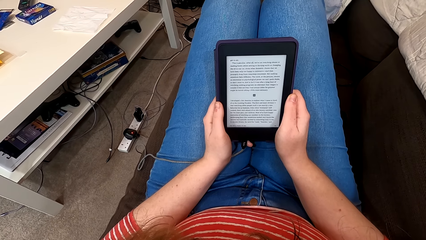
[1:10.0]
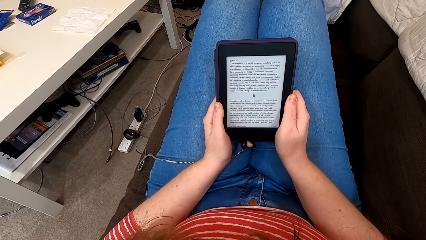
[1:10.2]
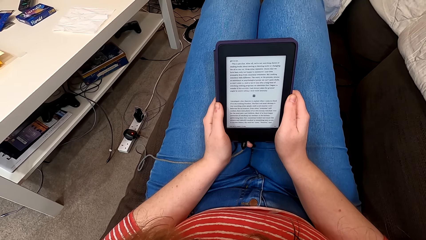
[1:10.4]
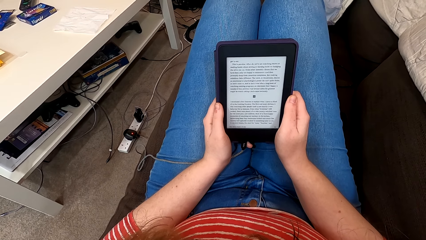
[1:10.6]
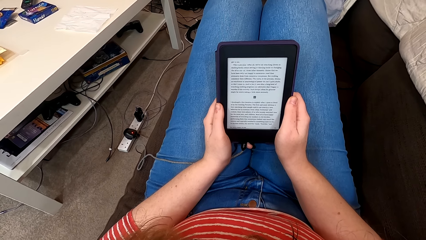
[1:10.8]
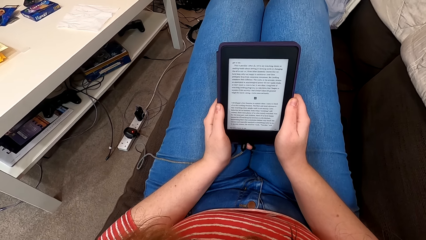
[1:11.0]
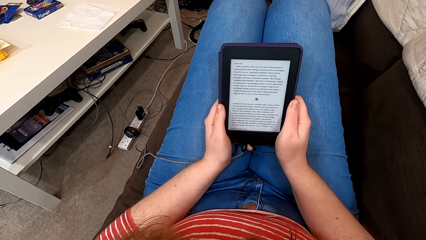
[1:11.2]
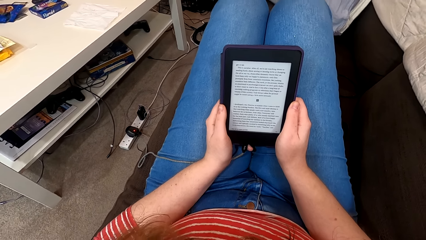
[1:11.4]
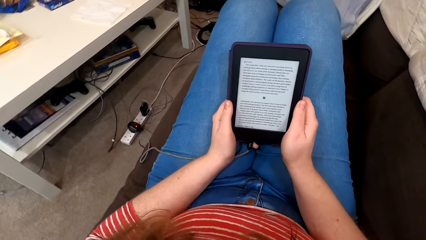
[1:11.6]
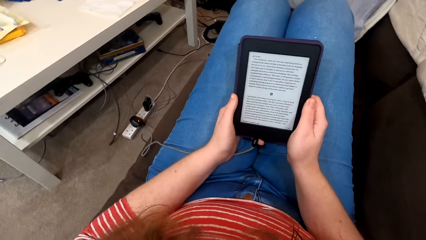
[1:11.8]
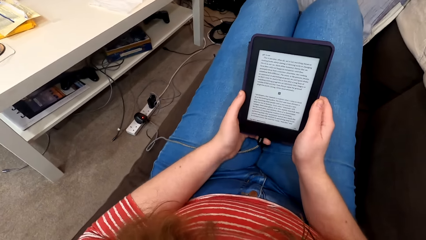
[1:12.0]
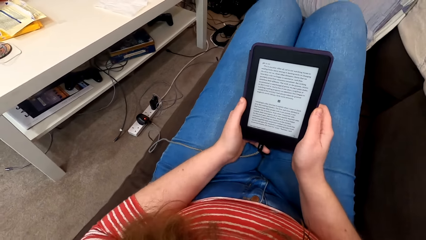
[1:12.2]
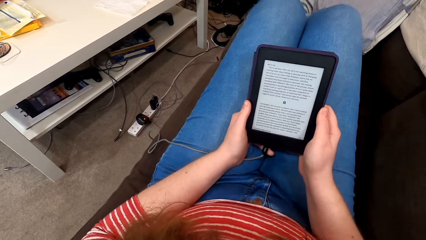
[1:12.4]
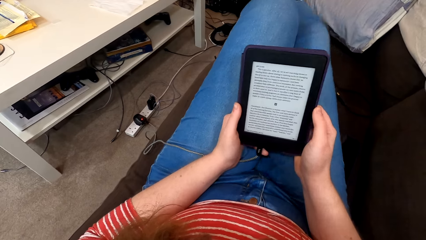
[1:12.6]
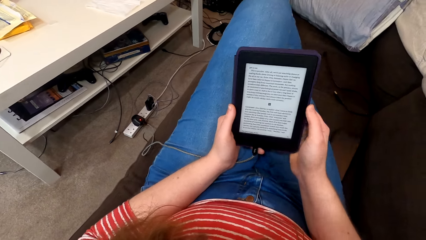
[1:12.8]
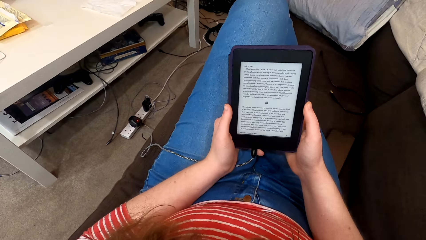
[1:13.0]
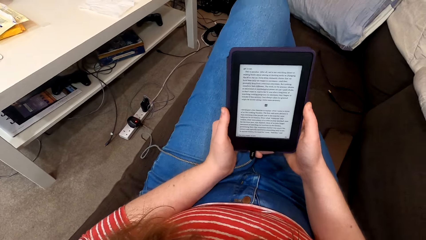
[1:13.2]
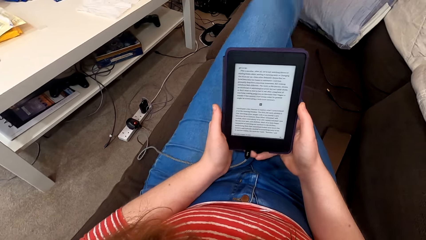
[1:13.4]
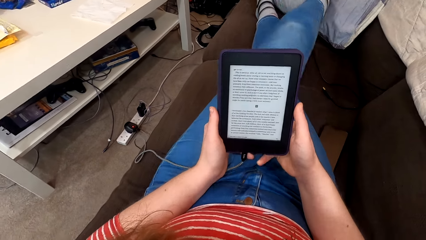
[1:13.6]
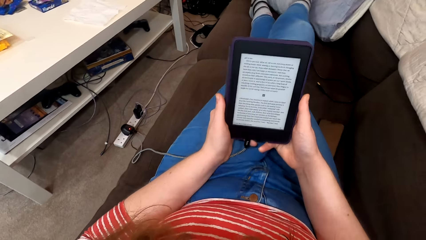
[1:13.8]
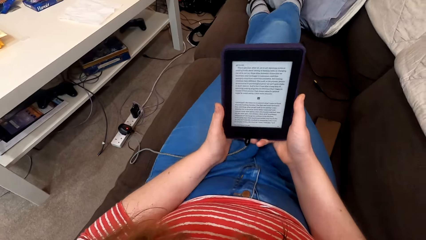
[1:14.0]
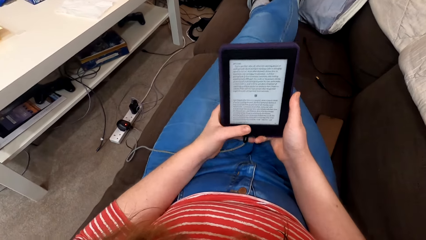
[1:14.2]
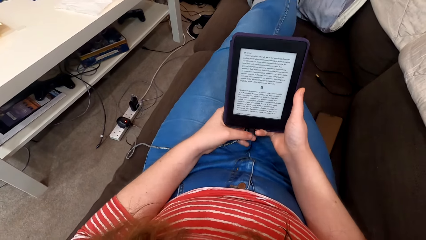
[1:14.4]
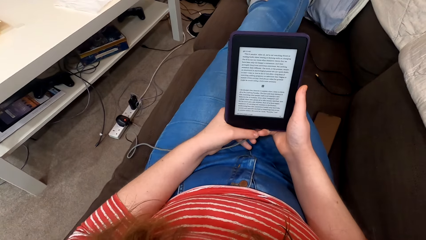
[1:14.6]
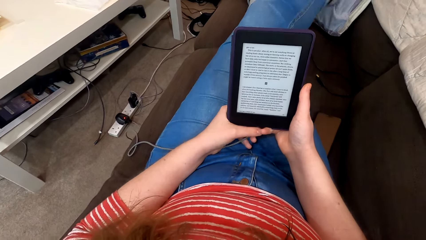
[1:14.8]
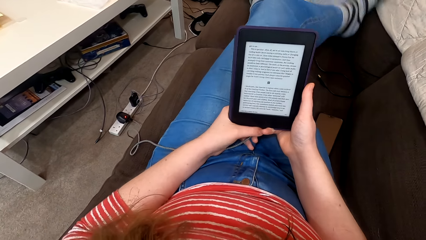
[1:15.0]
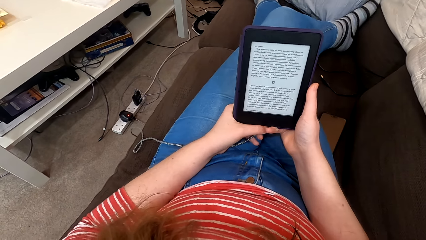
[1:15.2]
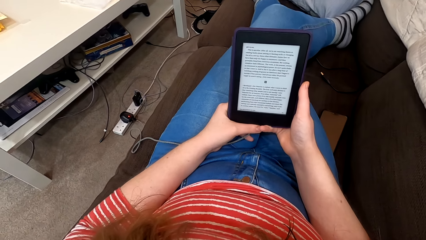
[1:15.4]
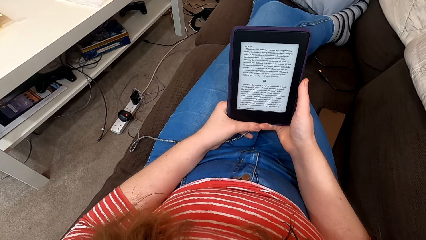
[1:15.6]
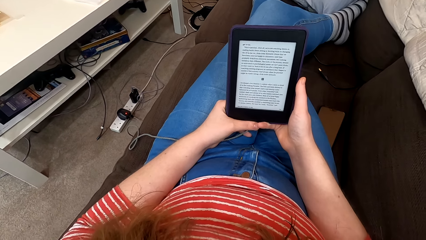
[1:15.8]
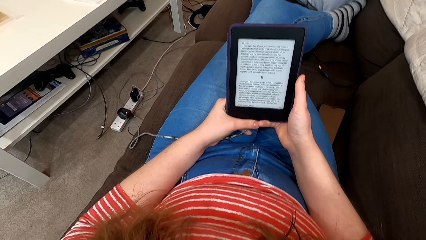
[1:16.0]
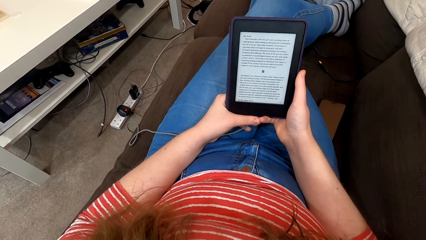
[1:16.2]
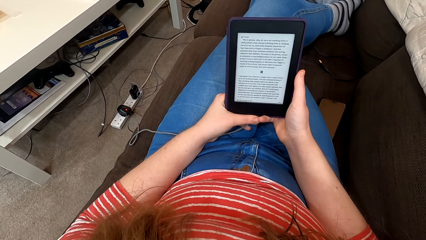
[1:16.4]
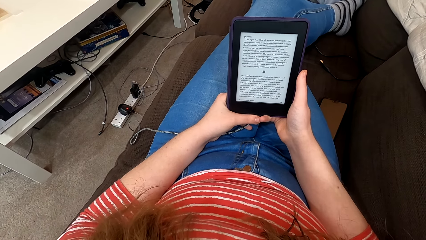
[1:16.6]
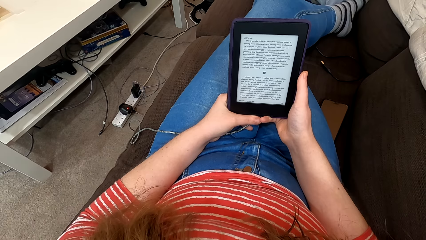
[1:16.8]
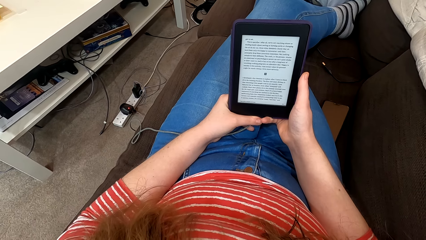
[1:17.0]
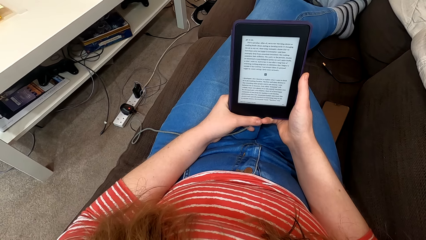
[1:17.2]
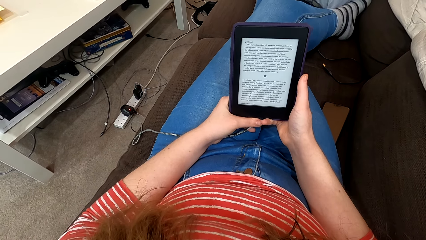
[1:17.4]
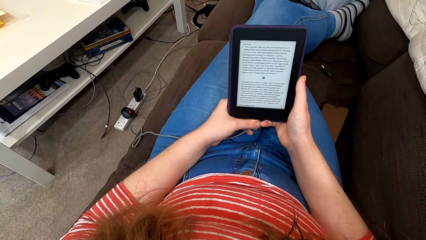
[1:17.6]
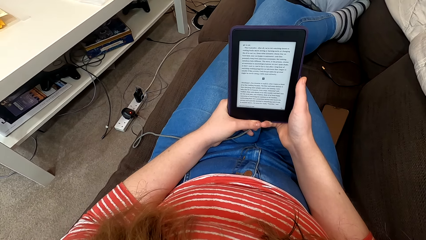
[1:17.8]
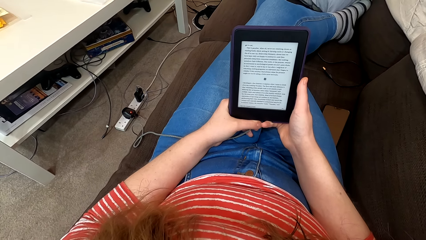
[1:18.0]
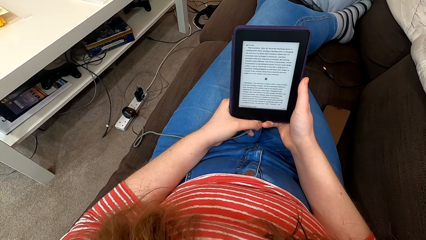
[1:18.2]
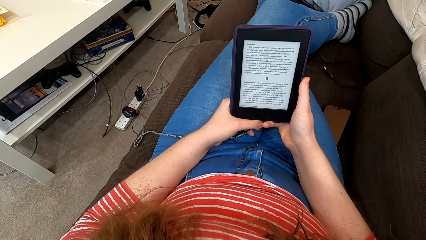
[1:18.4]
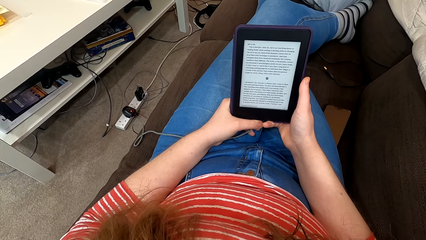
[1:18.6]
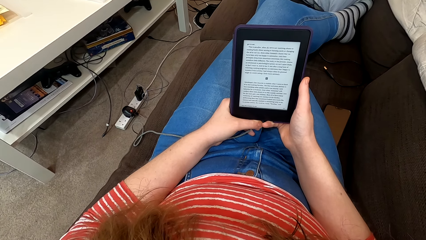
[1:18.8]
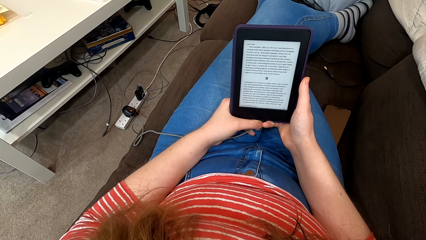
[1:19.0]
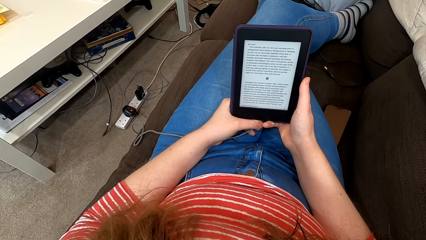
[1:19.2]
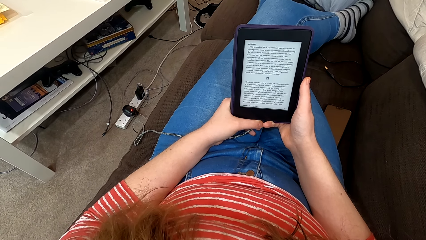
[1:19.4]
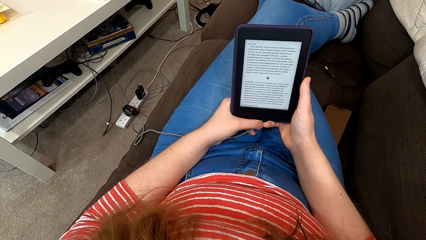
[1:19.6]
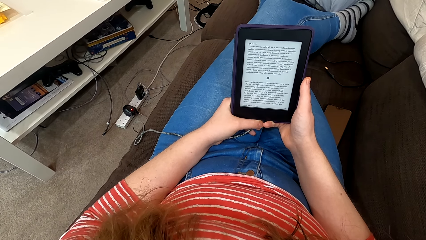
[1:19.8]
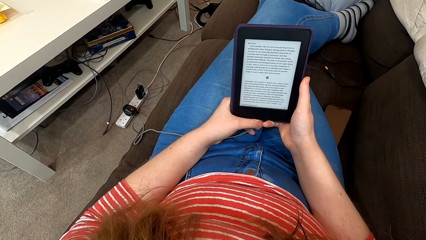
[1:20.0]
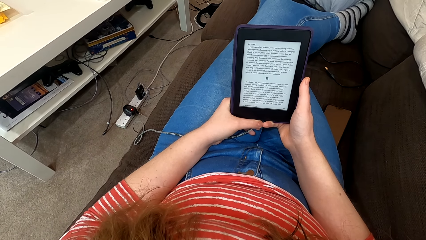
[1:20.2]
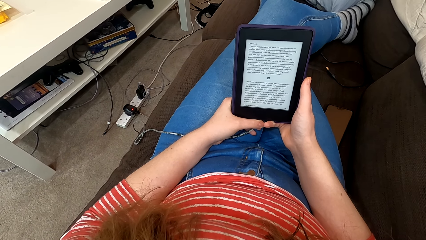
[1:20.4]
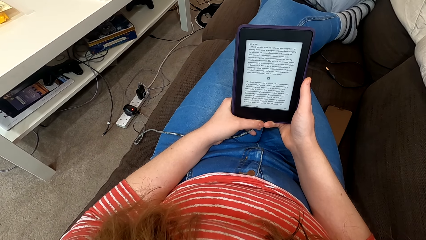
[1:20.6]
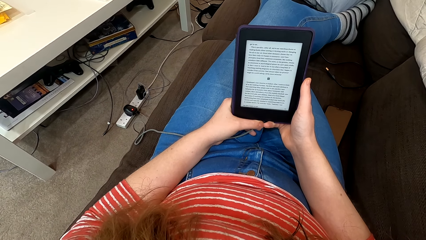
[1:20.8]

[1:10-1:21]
The camera wearer stretches the legs on the couch. They move the hand. They read from the tablet.
